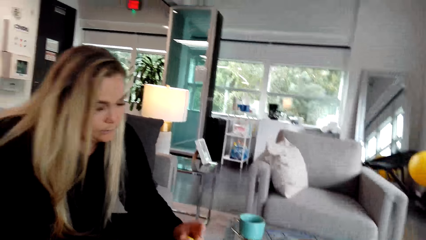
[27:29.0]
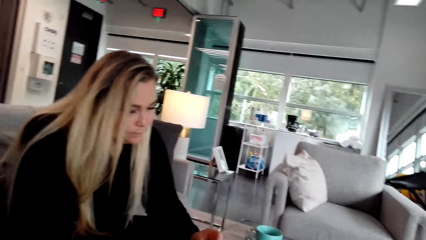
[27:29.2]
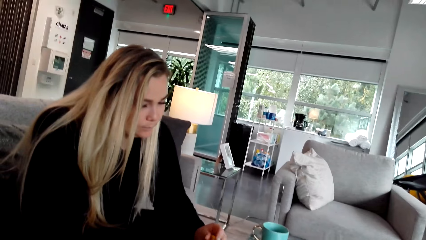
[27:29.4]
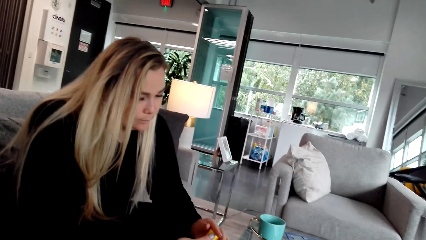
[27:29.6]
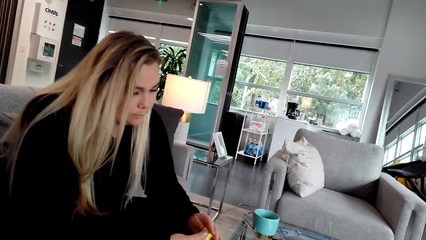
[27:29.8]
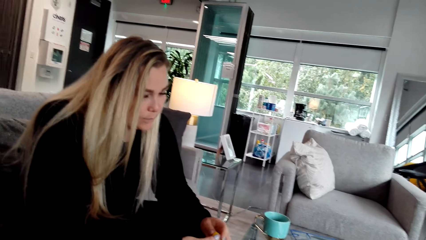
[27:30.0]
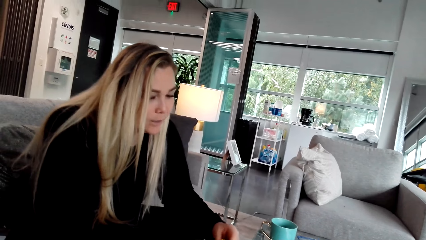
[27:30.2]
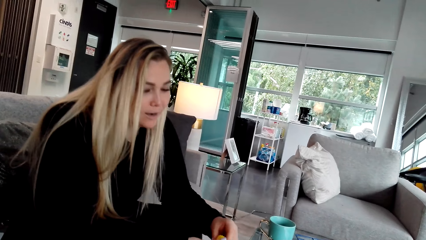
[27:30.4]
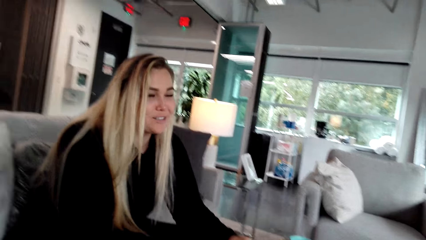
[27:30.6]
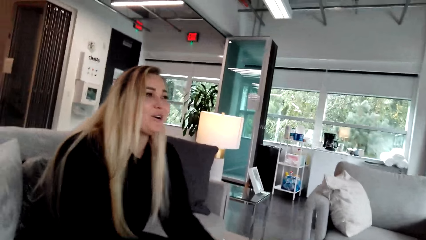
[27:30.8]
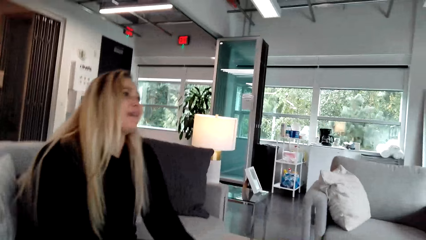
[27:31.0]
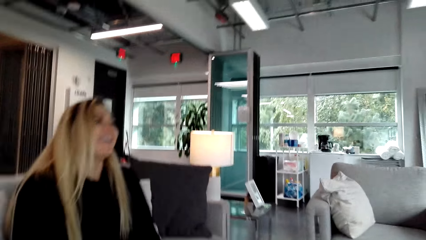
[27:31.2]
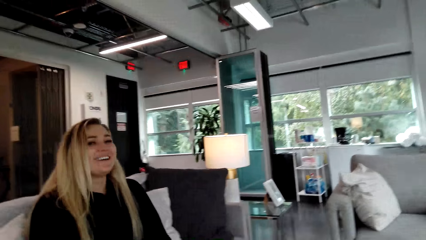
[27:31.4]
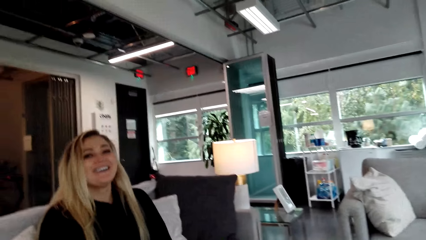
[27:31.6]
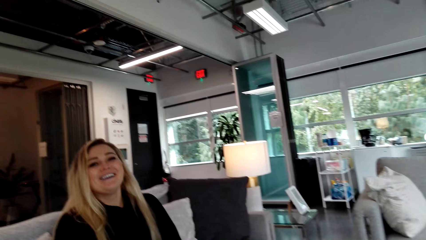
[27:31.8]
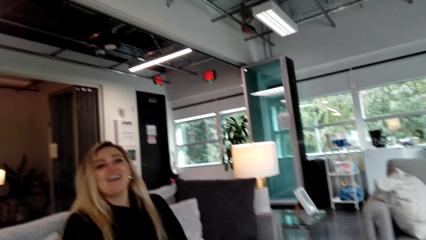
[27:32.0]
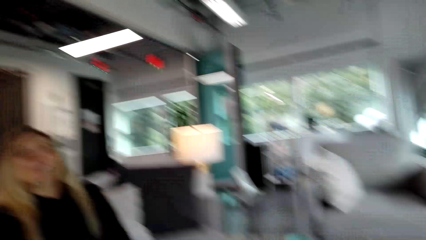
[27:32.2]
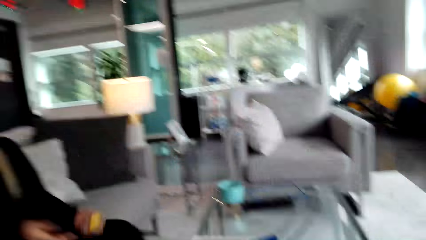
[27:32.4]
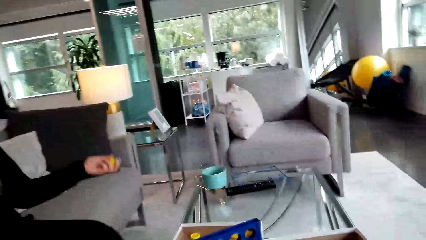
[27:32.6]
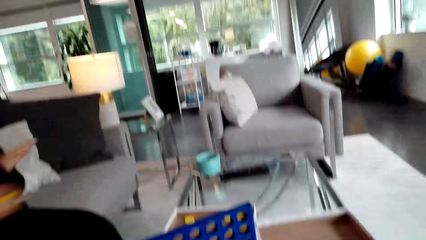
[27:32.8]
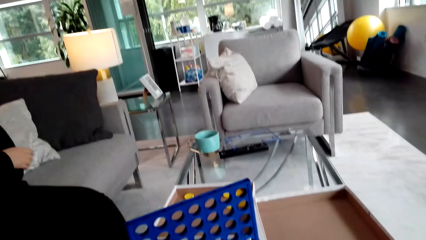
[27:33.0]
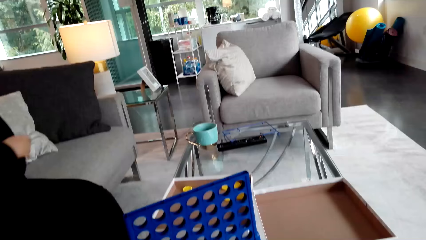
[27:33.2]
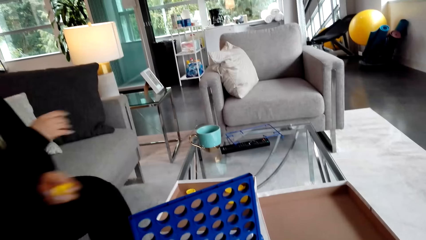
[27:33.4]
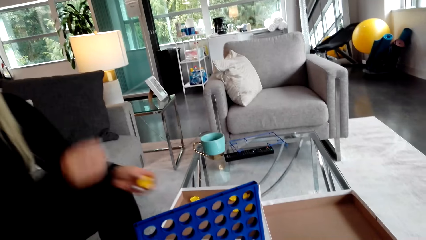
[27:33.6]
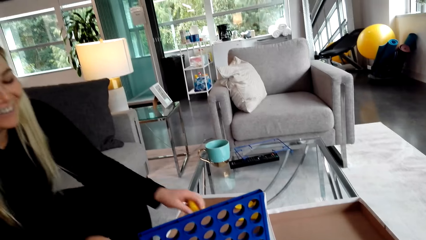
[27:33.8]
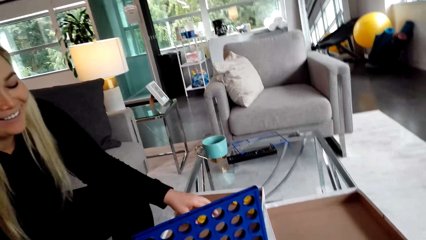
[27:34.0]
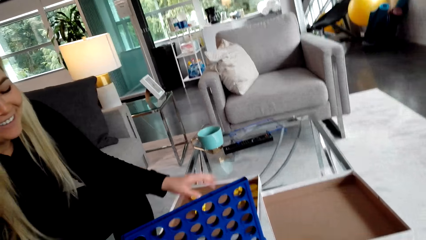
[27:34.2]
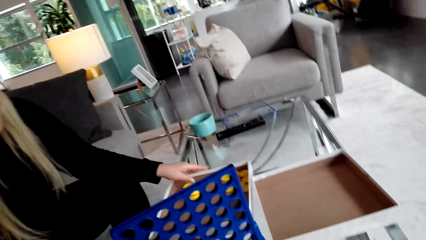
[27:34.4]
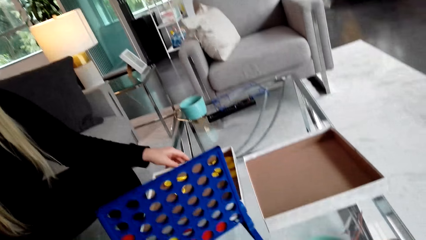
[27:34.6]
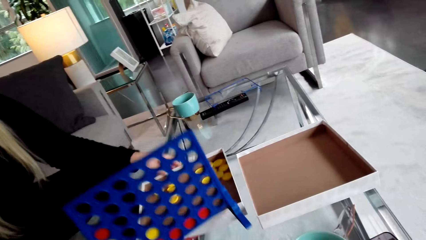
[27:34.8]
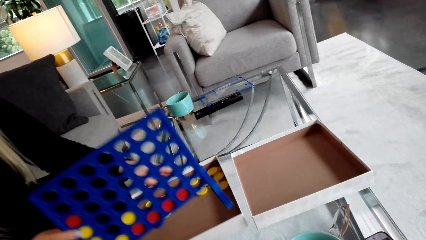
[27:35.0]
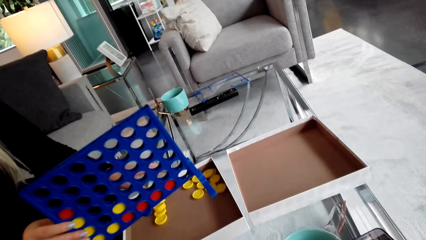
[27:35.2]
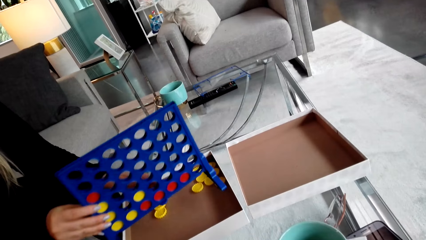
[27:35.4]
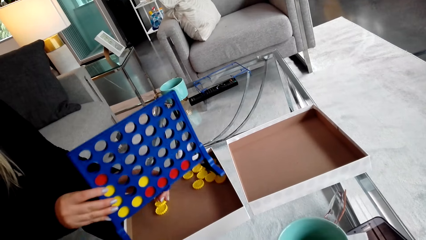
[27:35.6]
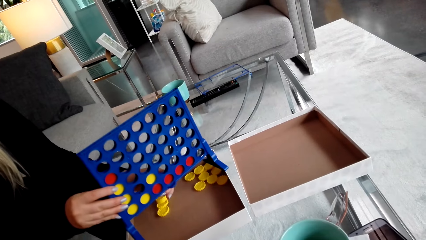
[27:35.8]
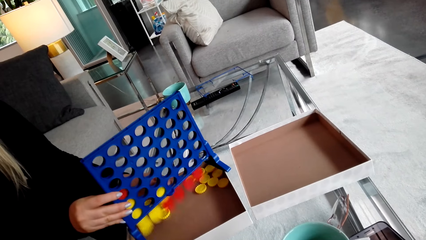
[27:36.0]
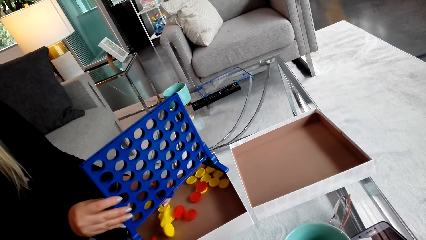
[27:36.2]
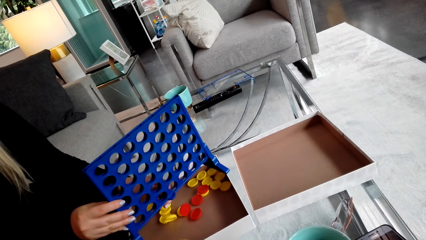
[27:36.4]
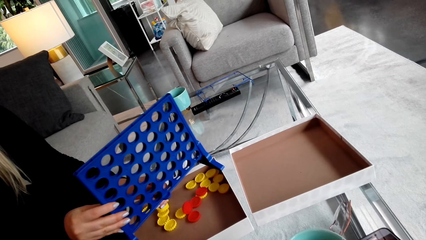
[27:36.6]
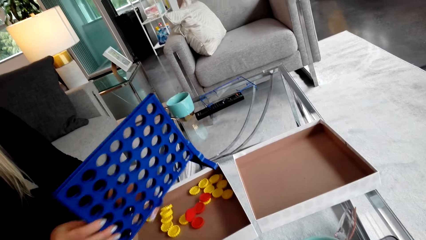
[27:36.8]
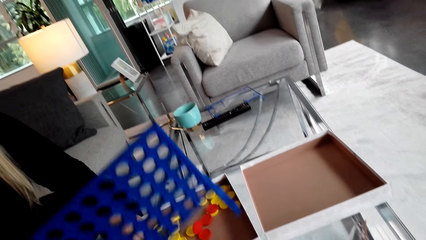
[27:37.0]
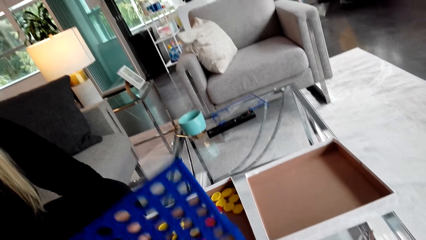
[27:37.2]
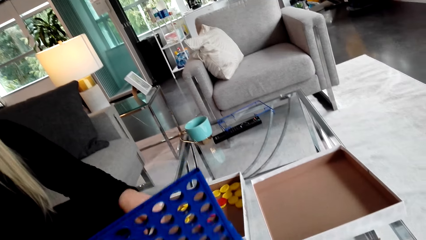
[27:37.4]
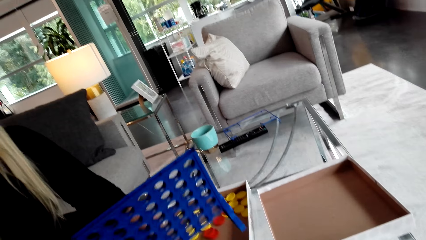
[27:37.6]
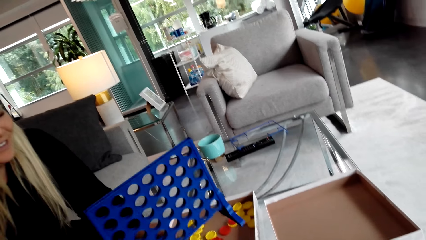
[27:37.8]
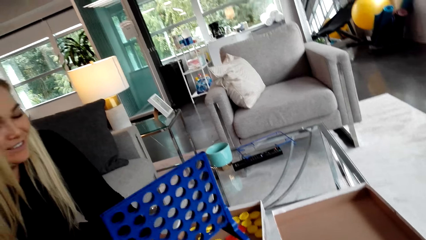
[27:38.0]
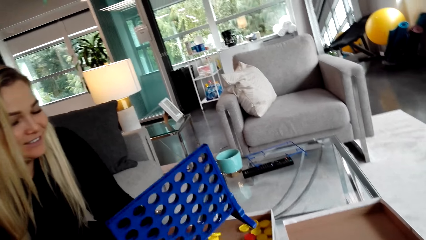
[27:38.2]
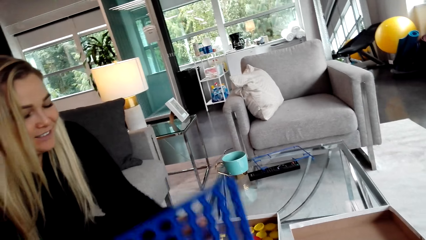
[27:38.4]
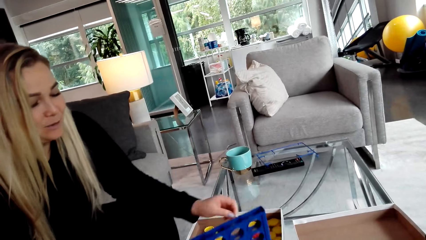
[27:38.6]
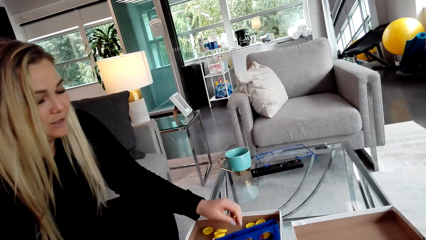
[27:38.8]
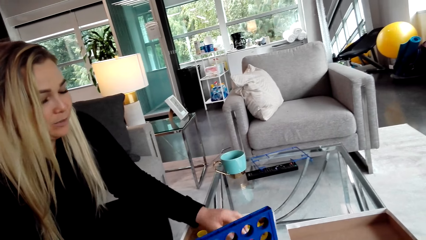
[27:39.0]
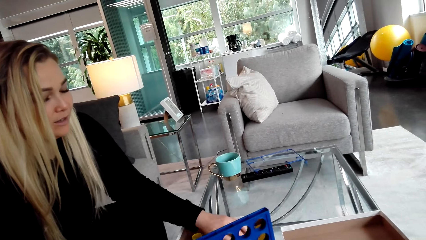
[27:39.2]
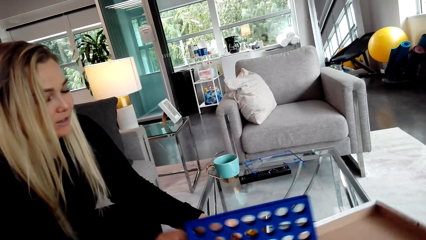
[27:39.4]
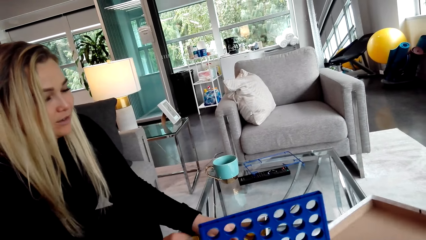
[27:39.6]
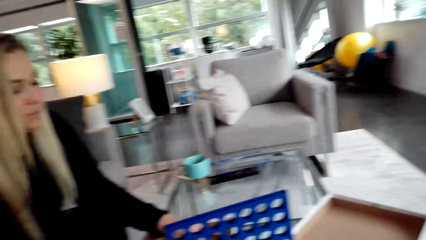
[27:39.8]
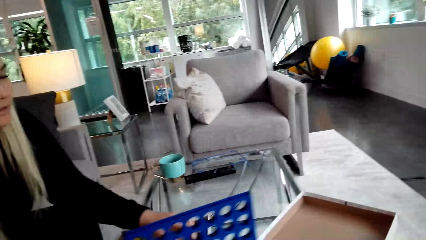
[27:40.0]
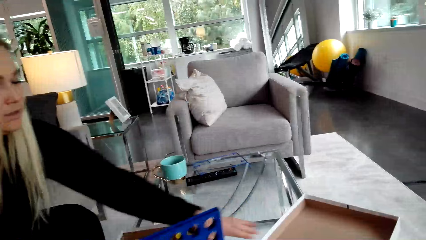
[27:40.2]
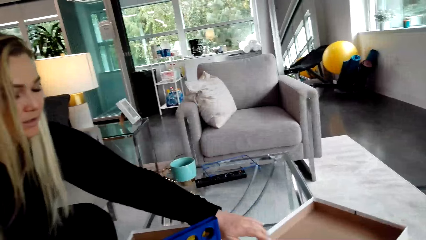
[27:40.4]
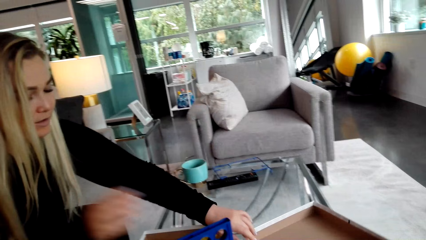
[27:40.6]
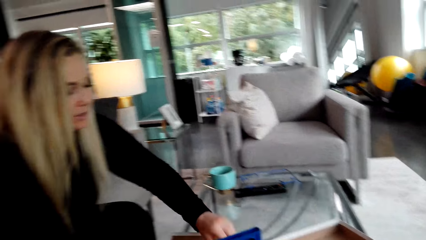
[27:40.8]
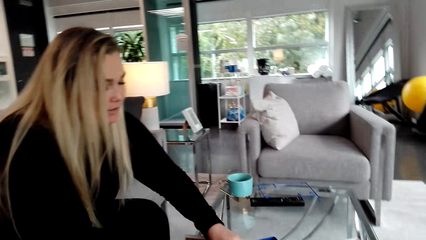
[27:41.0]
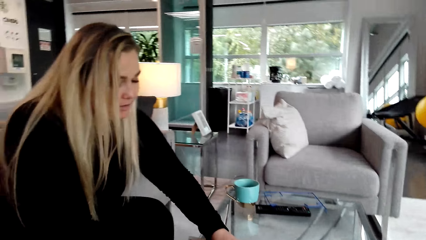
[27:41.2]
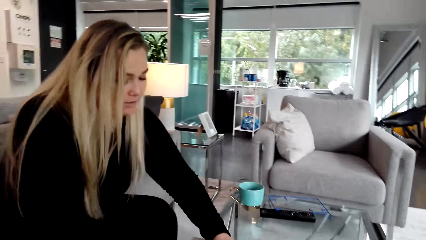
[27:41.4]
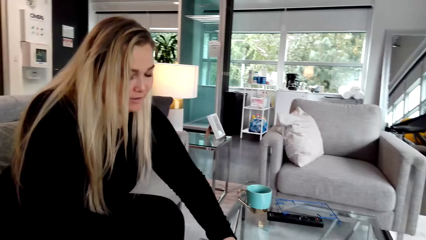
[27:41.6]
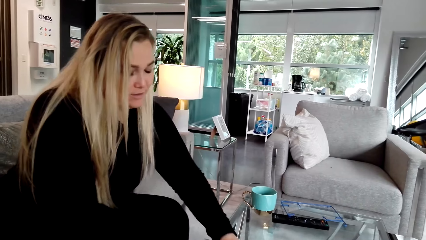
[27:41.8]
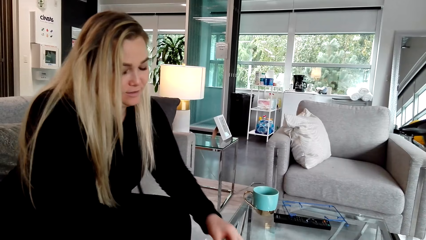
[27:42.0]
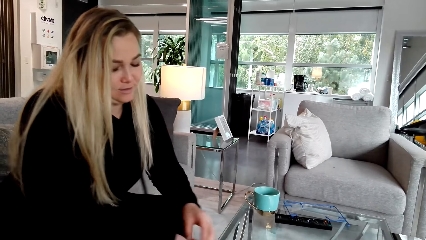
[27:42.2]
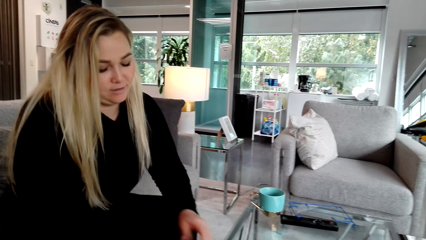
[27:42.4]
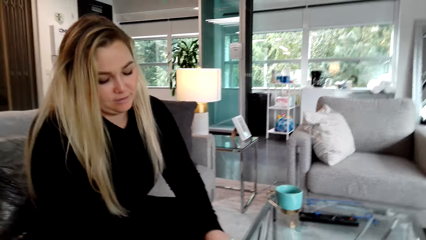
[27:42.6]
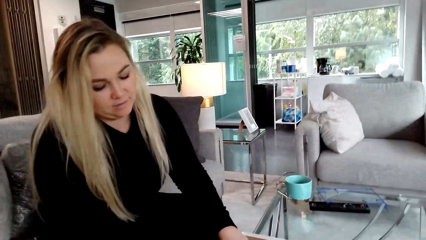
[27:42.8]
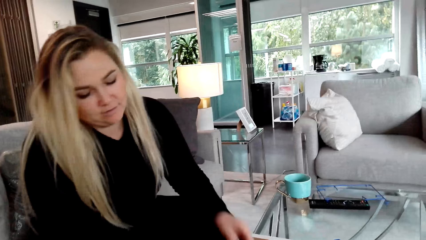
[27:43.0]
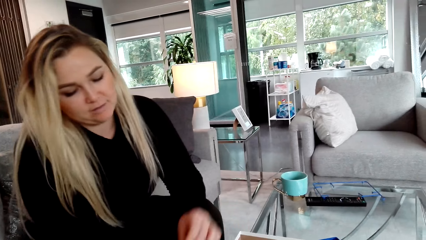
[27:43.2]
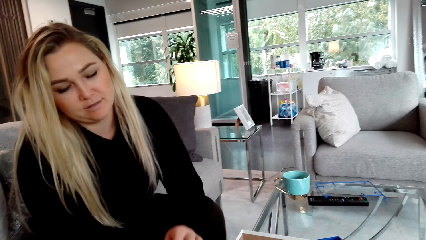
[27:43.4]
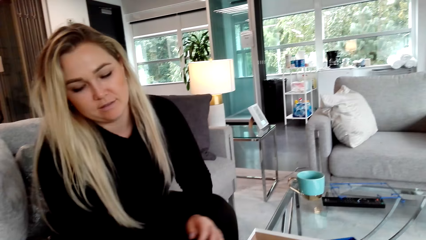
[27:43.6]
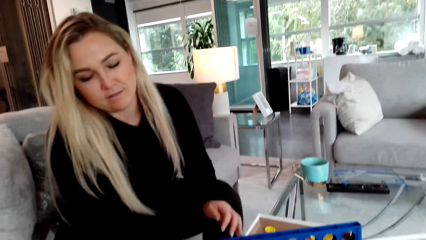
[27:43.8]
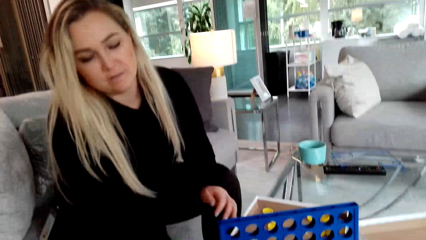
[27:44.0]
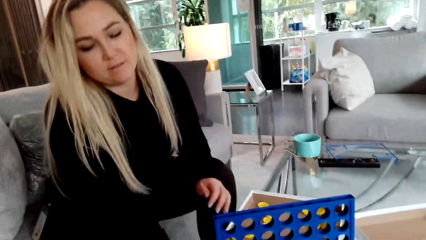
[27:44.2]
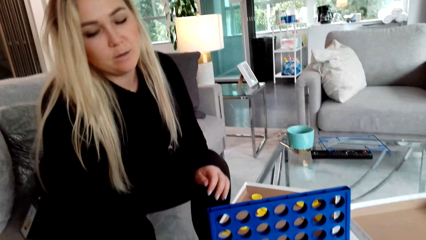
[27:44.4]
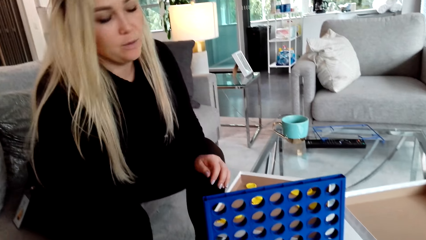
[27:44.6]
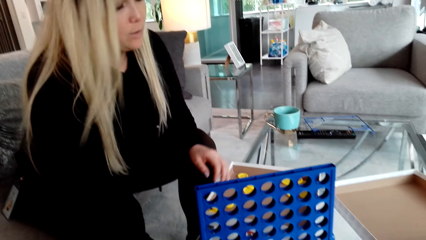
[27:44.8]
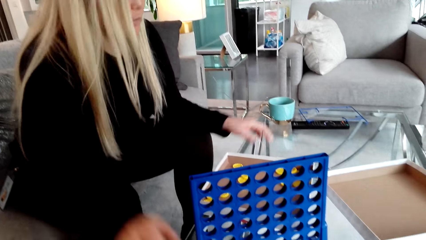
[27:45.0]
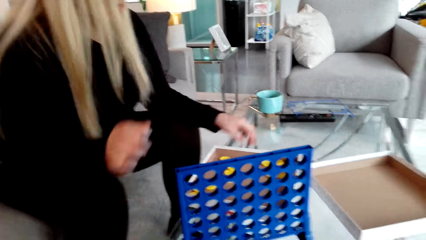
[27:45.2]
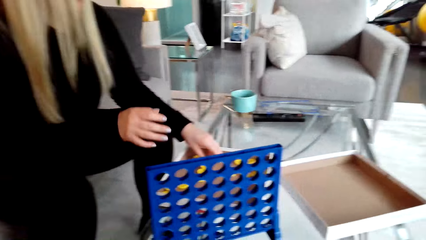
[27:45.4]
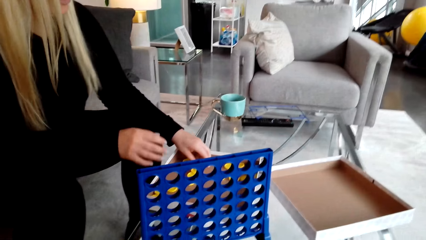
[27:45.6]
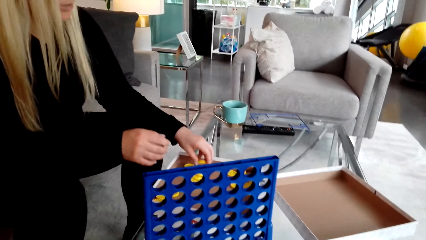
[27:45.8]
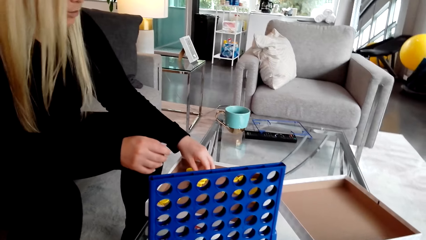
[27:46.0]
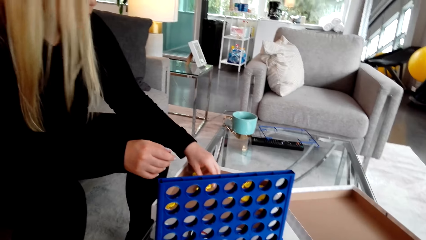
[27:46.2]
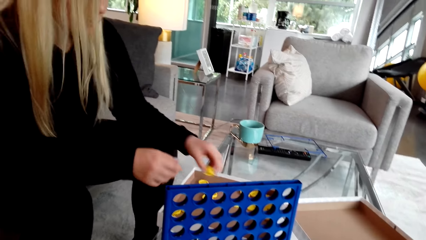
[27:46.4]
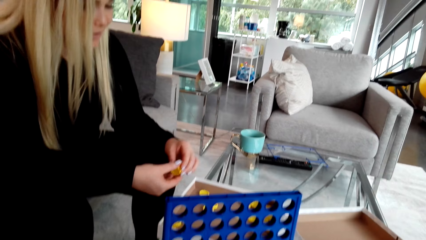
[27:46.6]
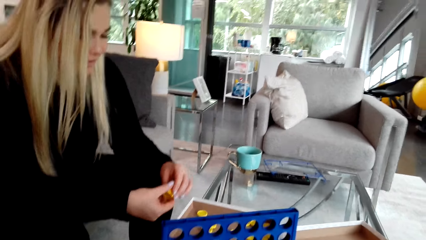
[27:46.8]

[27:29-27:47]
A woman talks to the camera wearer. She puts bottle caps in the box. She pours bottle caps in the box. She moves the box. She picks up the bottle caps. She gives the bottle caps to the camera wearer.
